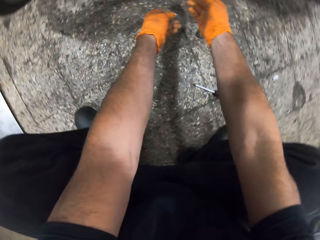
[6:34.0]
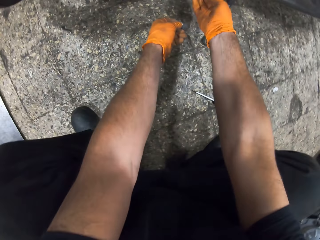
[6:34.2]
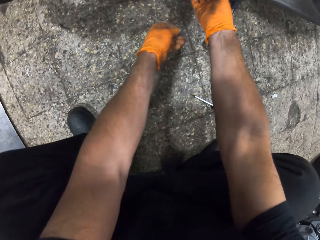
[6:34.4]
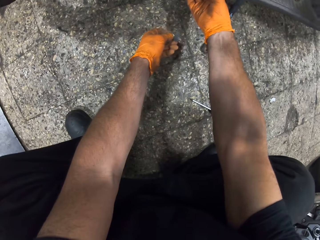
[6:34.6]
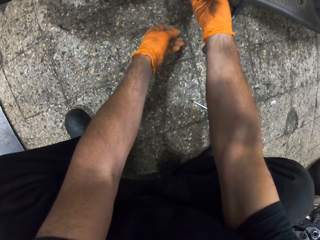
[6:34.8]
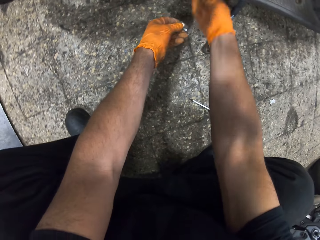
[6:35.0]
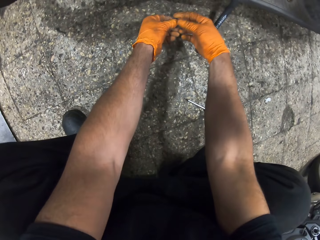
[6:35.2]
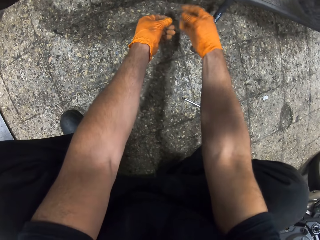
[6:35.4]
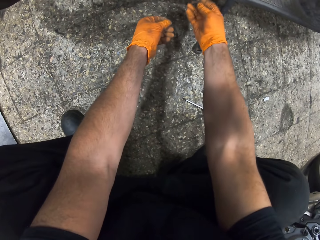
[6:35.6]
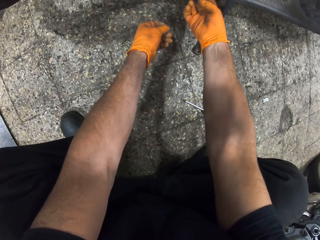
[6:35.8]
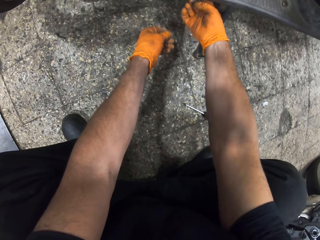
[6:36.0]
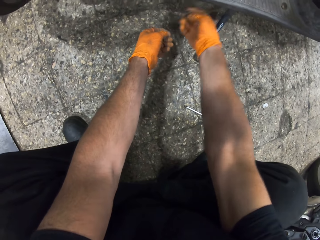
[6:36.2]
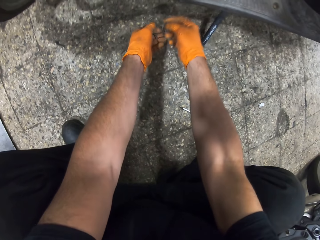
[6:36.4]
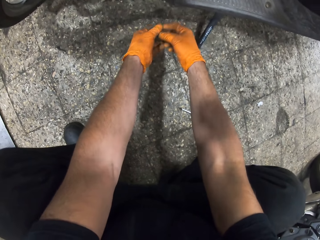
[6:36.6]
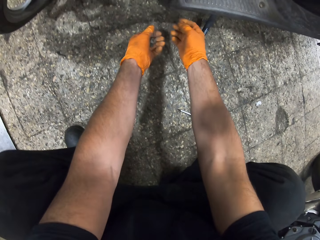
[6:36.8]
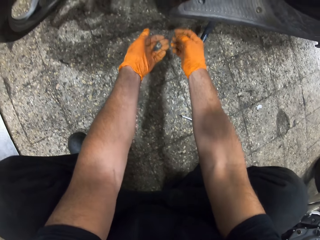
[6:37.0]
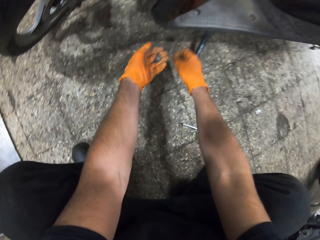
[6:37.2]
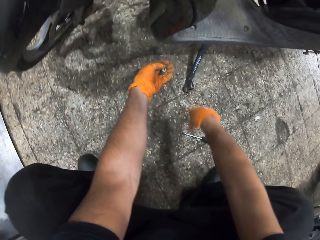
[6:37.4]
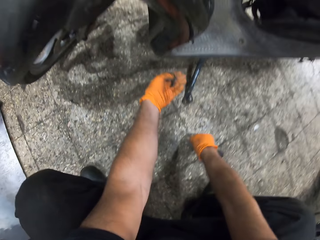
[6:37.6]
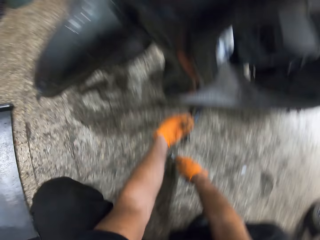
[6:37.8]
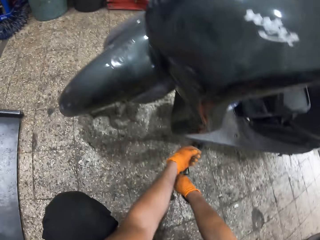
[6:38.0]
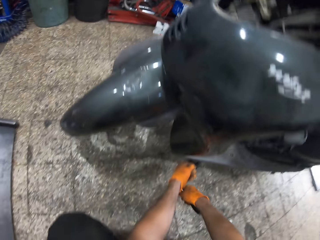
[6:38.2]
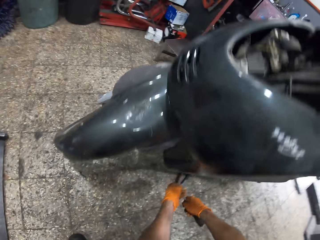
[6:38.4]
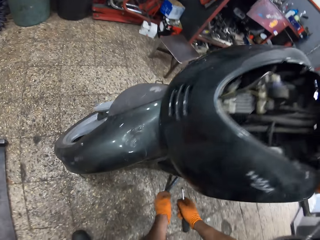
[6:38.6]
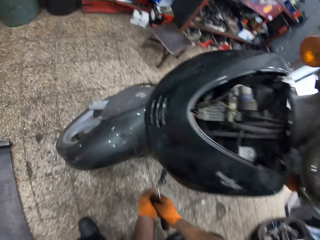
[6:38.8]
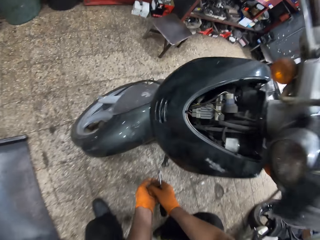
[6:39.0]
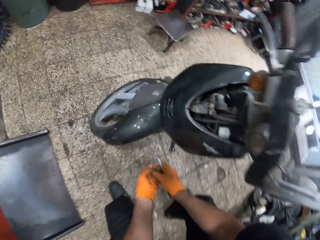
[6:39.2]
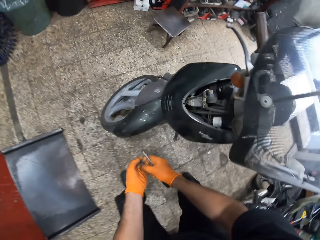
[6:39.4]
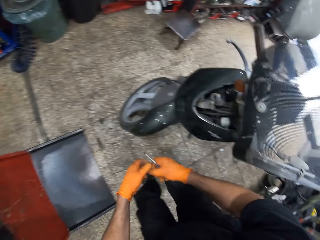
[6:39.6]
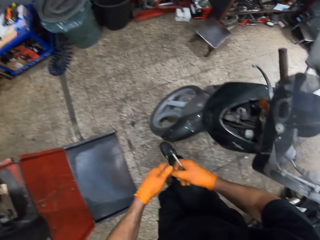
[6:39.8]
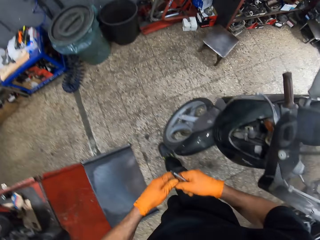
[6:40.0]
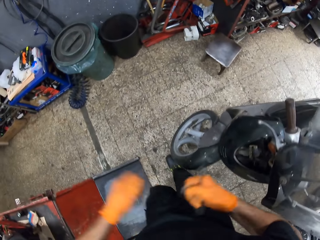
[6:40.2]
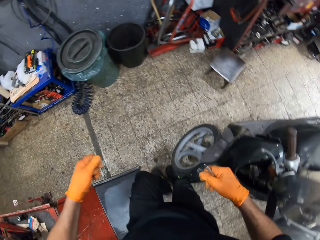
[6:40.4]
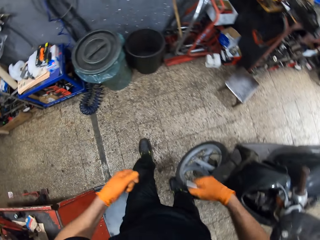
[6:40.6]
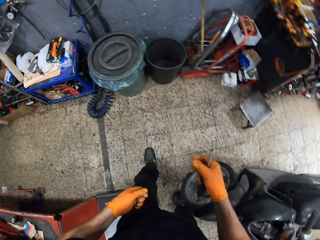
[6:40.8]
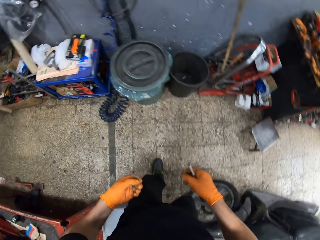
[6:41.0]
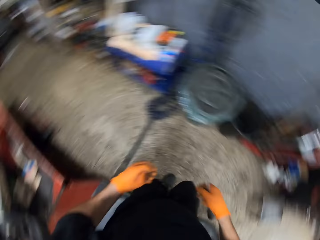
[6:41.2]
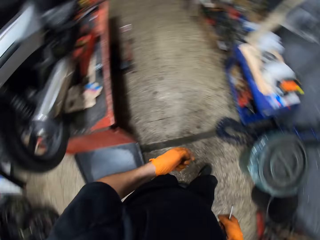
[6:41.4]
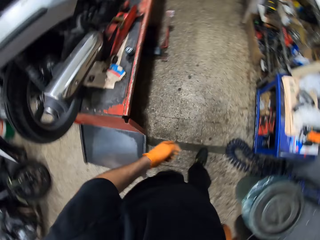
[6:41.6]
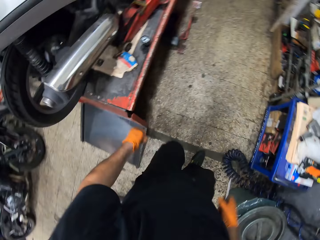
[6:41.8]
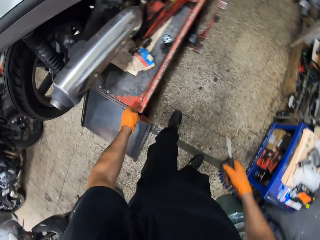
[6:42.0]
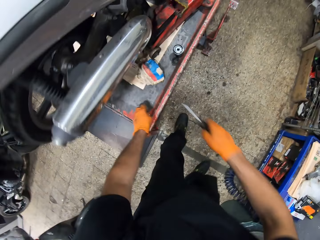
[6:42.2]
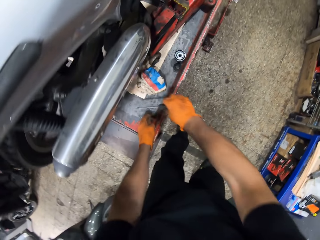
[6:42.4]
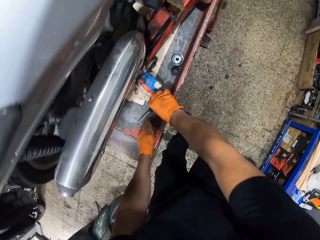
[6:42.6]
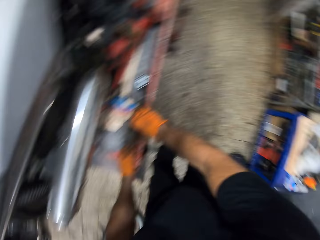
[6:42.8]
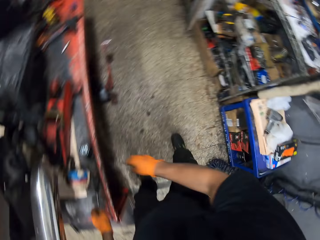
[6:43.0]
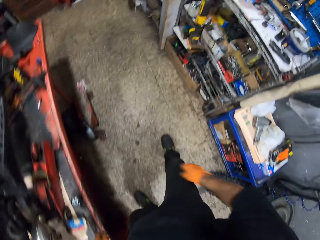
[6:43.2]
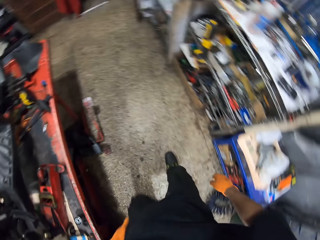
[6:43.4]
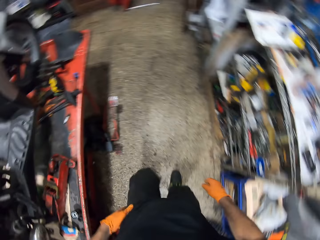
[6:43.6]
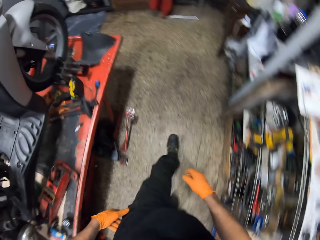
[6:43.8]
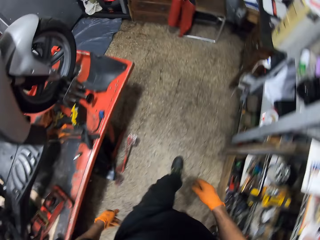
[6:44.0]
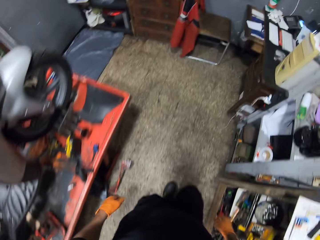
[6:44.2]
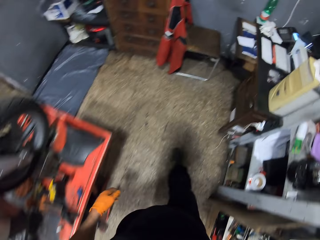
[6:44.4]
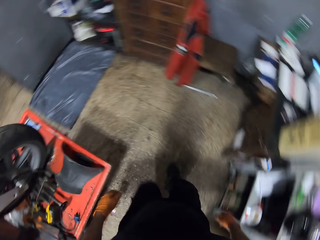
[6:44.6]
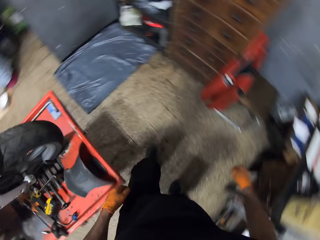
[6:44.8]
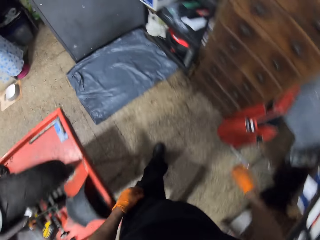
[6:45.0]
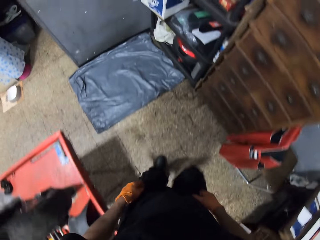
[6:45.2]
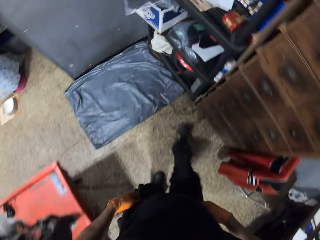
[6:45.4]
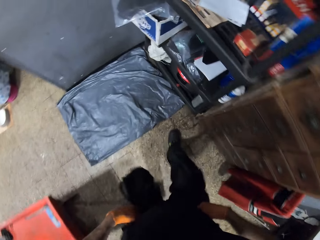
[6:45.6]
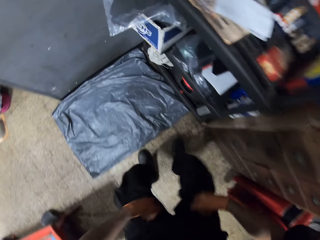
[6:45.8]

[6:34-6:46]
The camera wearer puts the bolt through the motorbike body tight. He passes the bolt to his right hand. He passes the bolt to his left hand. He rises up. He picks up the screwdriver from the ground. He walks. He holds the bolt with his right hand. He pulls the bolt. He throws a rubber in a bin. He drops the screwdriver on a bench. He walks towards a cabinet.

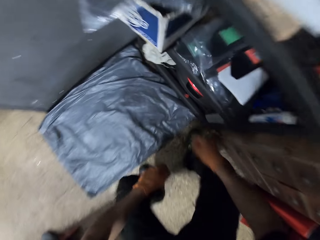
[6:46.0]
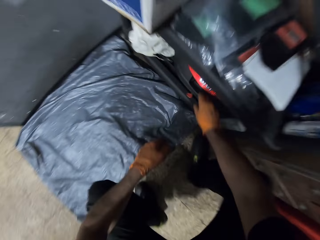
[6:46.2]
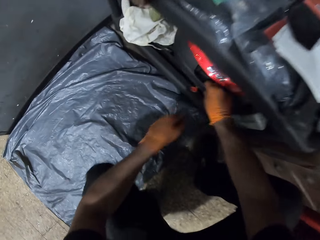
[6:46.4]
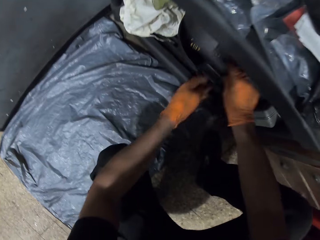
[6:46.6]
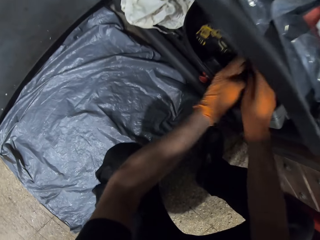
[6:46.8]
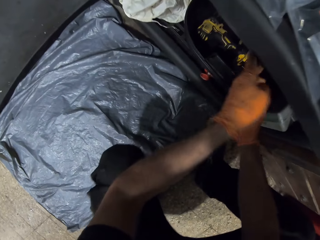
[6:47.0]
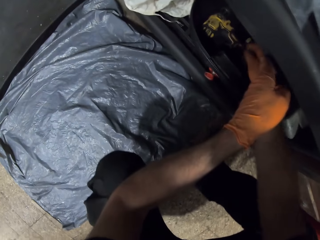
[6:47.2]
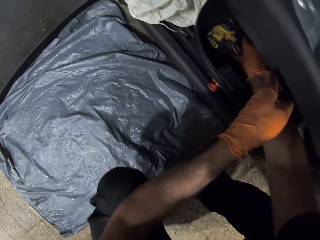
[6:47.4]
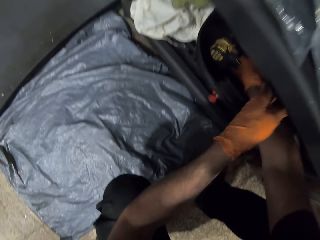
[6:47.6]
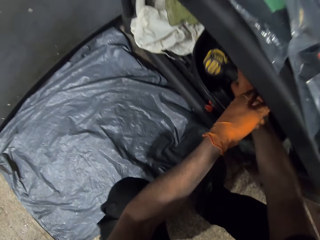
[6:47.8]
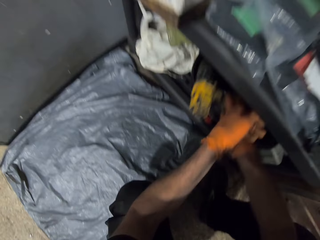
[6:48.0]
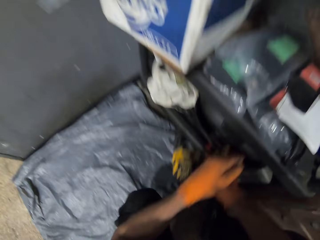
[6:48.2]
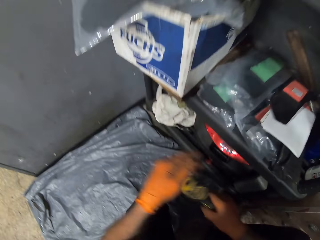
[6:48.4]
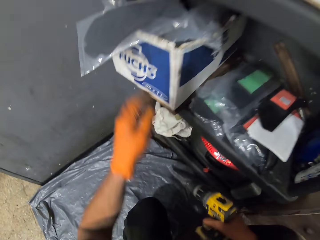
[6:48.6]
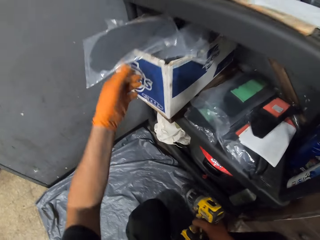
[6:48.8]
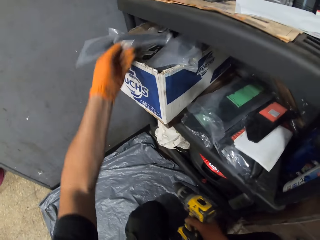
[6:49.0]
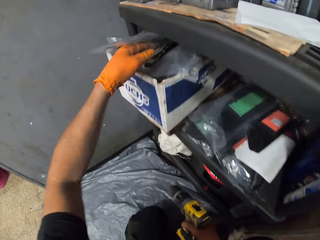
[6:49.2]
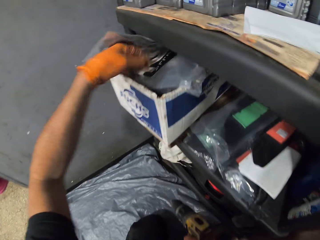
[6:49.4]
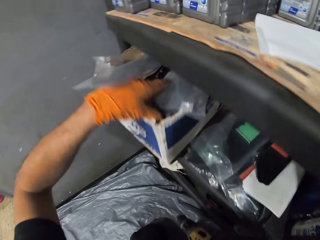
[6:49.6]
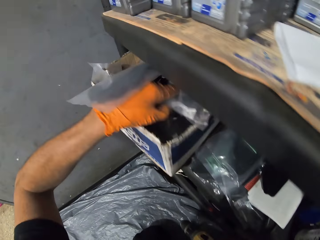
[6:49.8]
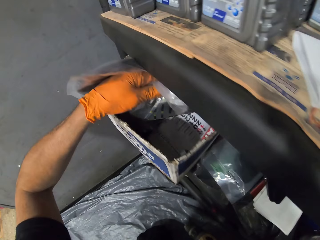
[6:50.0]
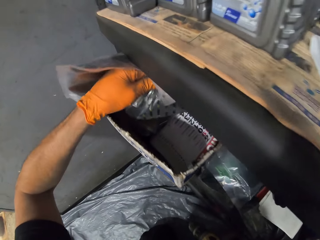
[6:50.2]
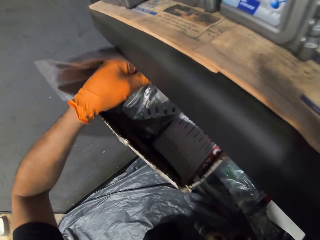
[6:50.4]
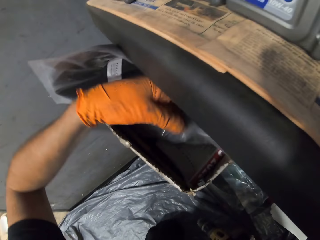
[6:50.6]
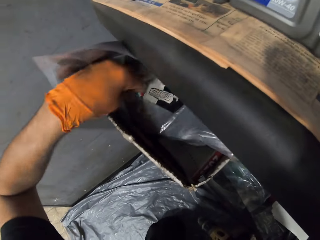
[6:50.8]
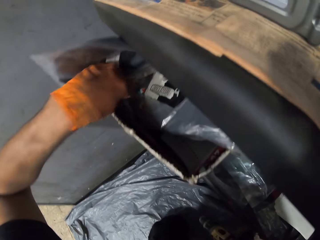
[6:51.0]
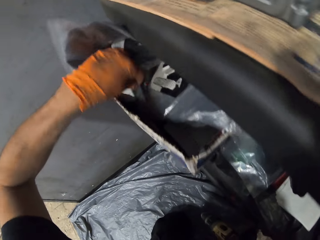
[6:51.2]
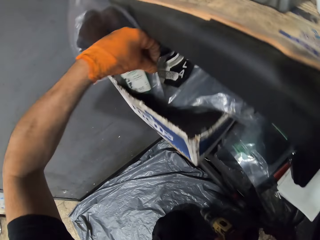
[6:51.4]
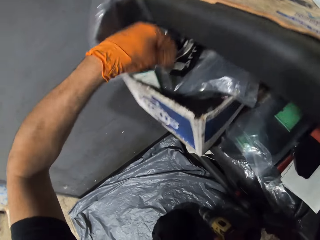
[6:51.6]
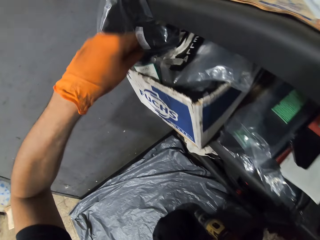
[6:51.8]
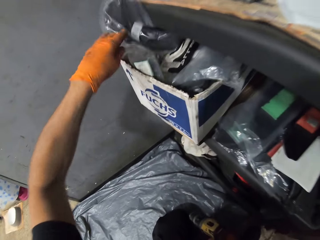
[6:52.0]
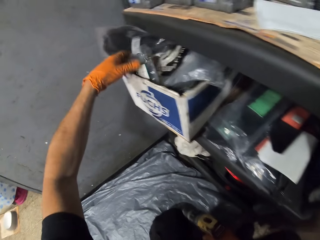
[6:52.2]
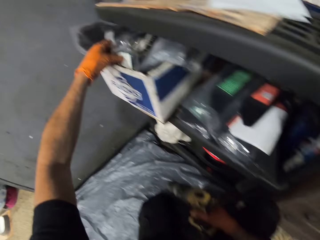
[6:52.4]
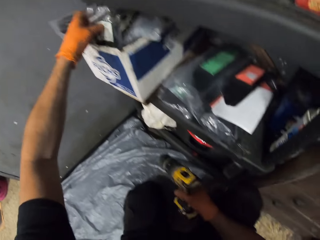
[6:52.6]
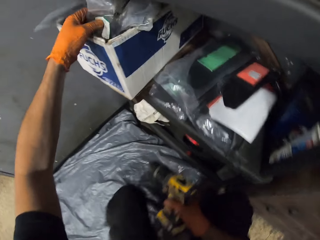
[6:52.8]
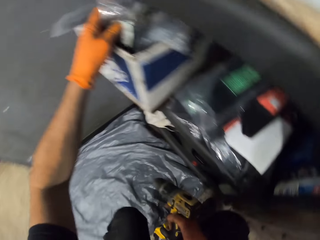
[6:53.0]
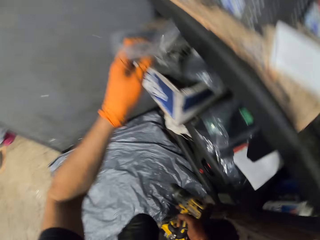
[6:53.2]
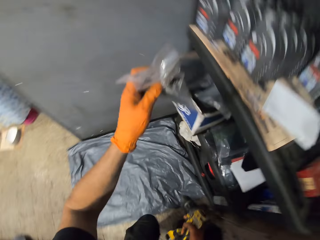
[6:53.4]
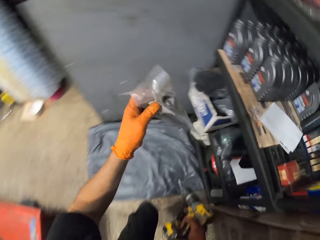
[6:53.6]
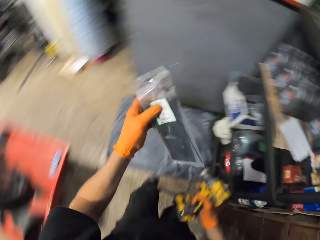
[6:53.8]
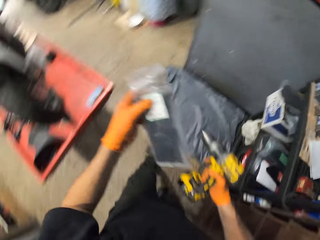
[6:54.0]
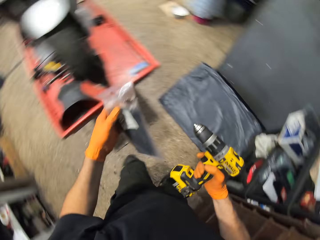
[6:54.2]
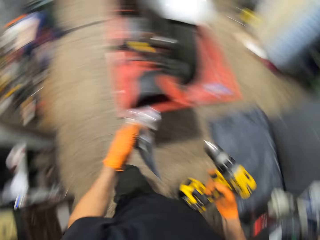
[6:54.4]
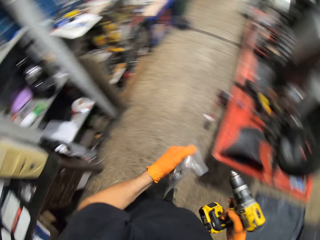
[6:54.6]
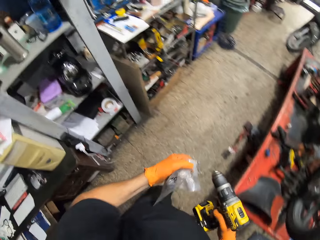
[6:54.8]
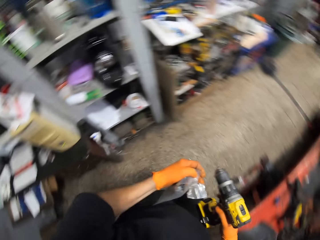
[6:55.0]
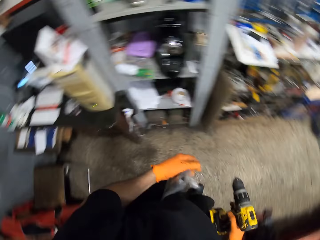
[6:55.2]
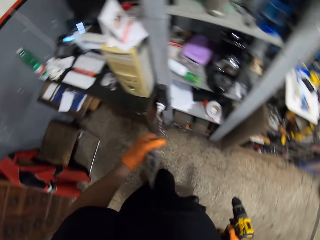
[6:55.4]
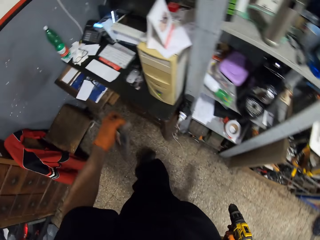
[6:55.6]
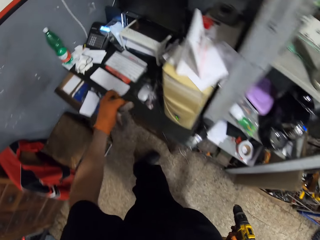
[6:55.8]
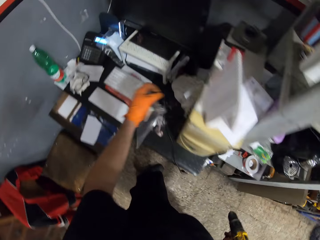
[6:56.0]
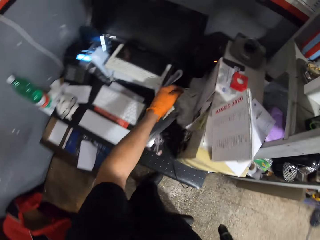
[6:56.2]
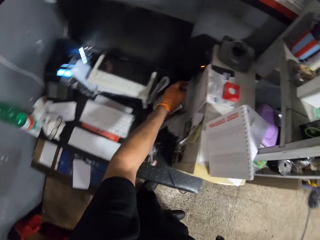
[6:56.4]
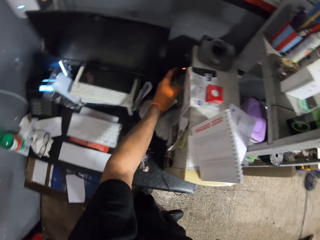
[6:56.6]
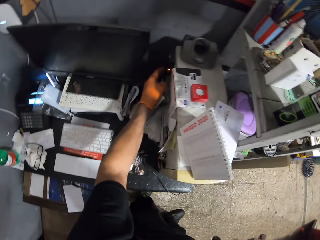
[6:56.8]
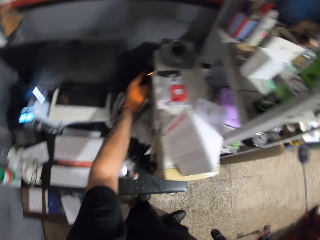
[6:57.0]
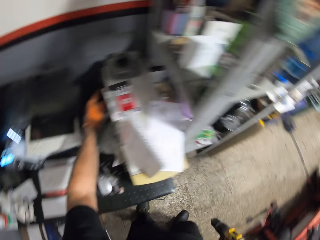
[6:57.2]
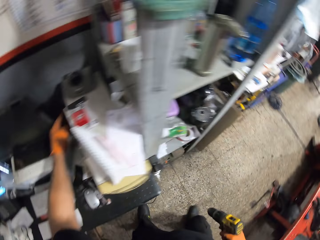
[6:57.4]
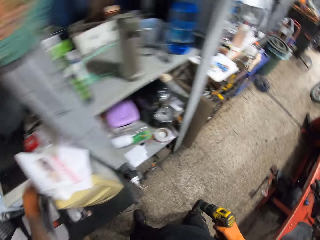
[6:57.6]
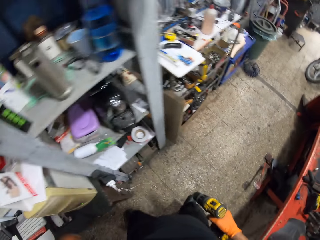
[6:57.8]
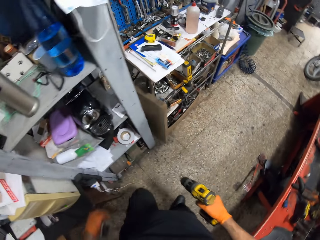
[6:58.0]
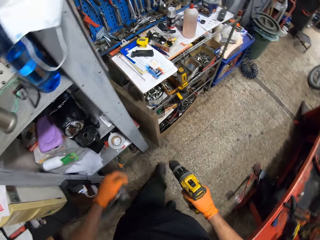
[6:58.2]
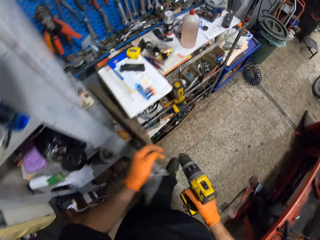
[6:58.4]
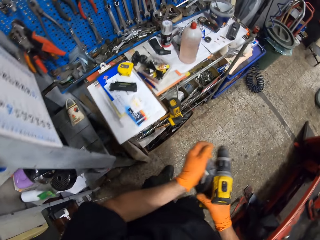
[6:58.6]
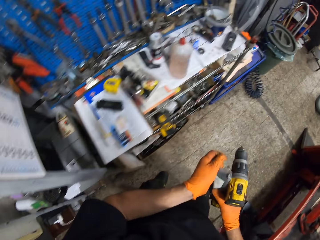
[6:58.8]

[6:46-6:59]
The camera wearer squats. They open a tool box. They pick up an impact drill from the tool box. They search a carton. They pick up a nylon from the carton. They stand up. They press a switch. They walk.
